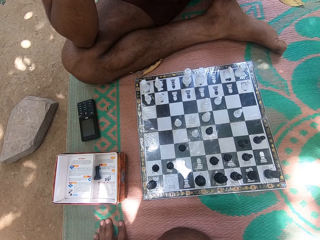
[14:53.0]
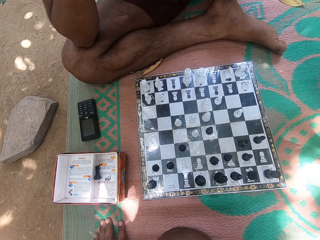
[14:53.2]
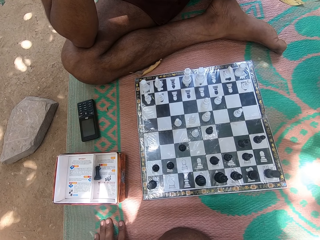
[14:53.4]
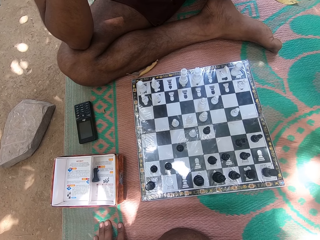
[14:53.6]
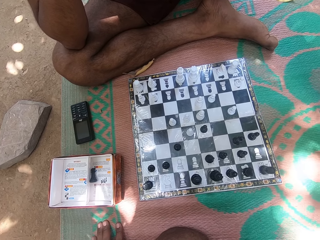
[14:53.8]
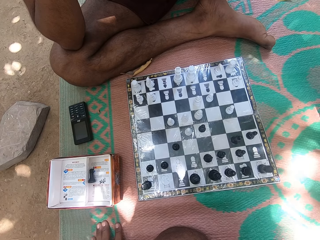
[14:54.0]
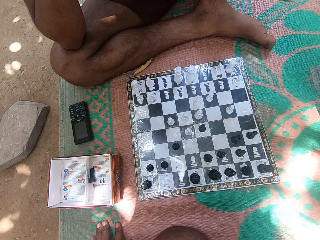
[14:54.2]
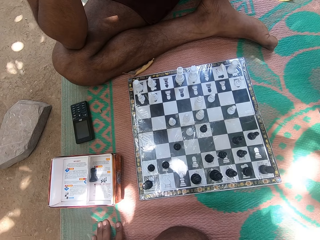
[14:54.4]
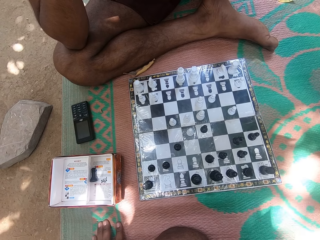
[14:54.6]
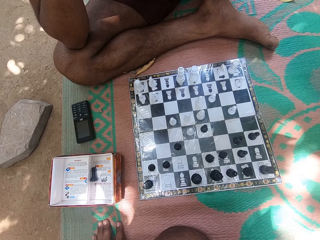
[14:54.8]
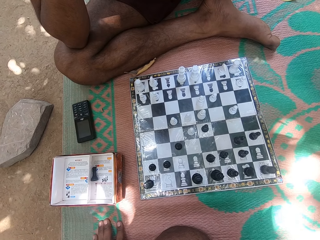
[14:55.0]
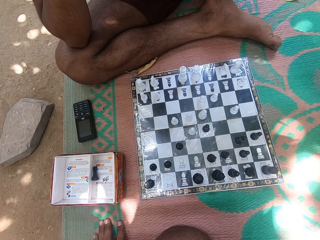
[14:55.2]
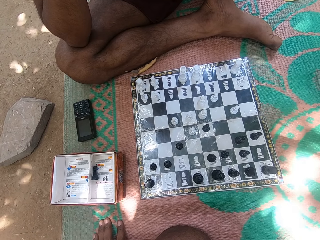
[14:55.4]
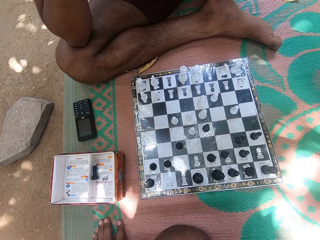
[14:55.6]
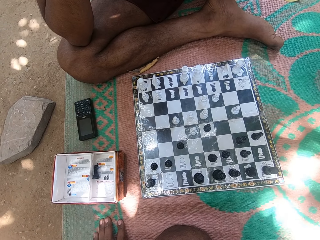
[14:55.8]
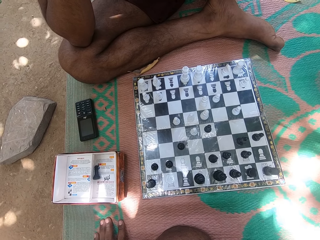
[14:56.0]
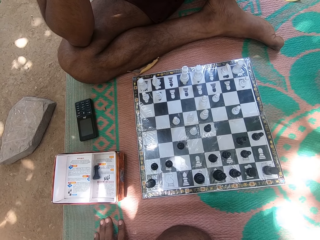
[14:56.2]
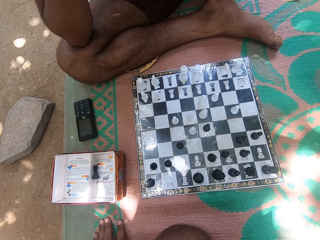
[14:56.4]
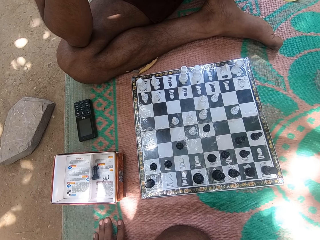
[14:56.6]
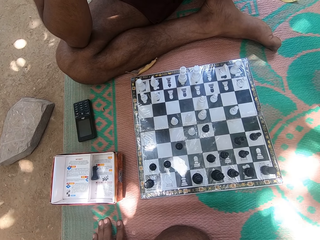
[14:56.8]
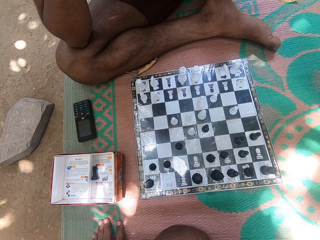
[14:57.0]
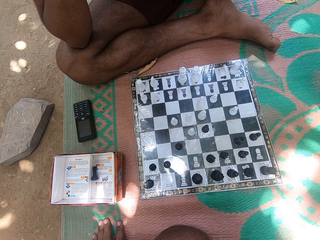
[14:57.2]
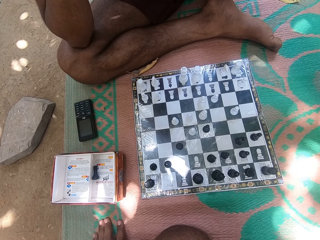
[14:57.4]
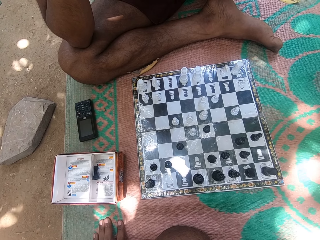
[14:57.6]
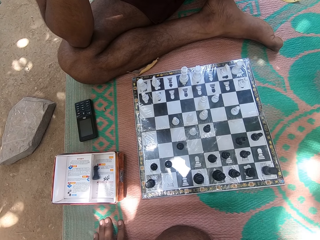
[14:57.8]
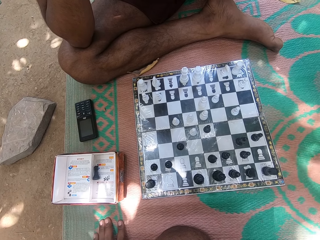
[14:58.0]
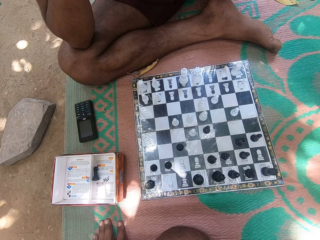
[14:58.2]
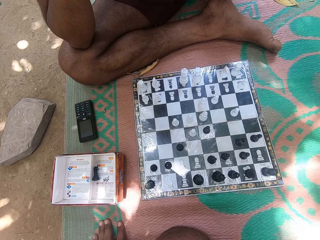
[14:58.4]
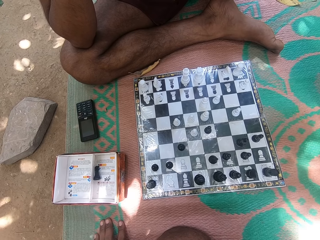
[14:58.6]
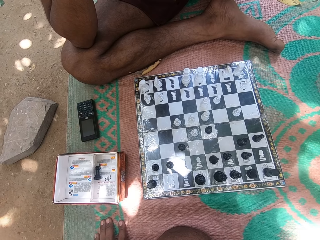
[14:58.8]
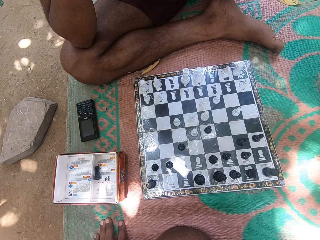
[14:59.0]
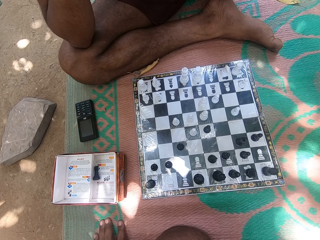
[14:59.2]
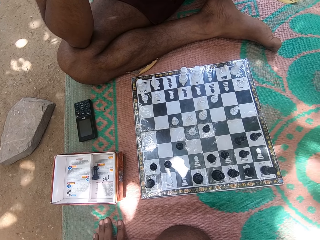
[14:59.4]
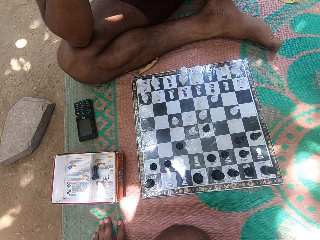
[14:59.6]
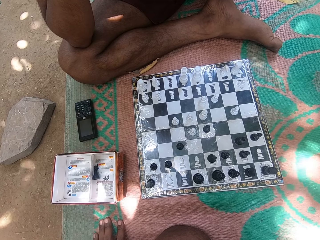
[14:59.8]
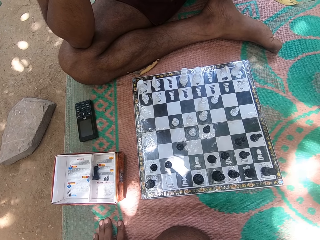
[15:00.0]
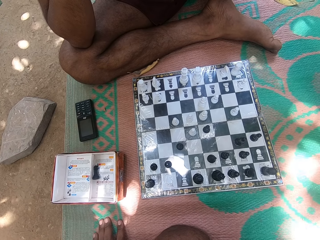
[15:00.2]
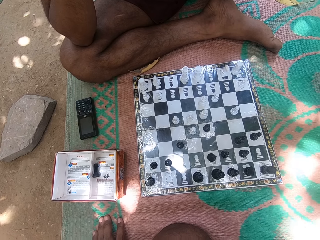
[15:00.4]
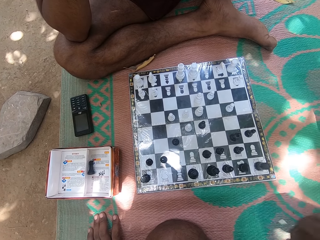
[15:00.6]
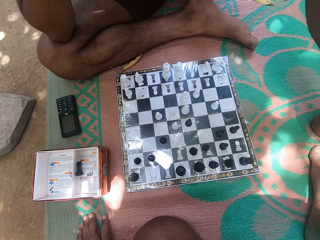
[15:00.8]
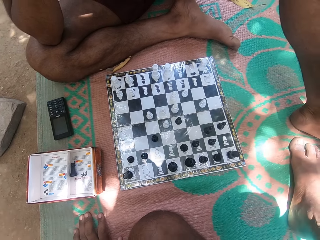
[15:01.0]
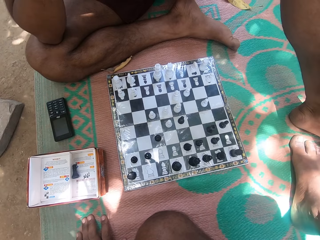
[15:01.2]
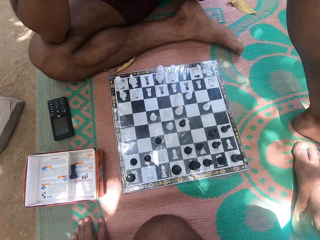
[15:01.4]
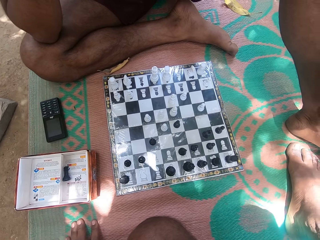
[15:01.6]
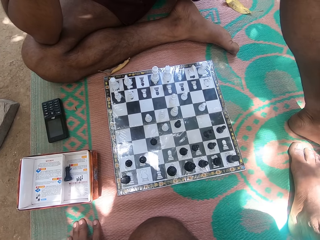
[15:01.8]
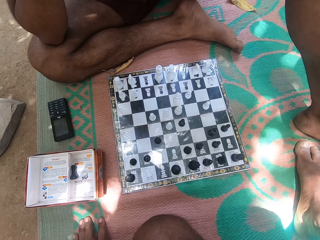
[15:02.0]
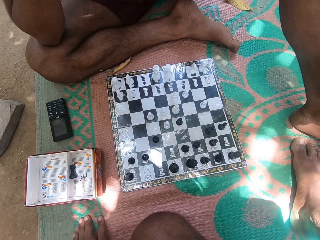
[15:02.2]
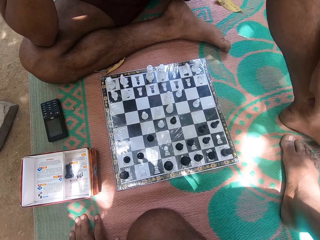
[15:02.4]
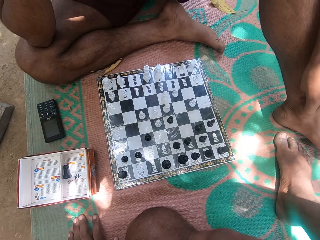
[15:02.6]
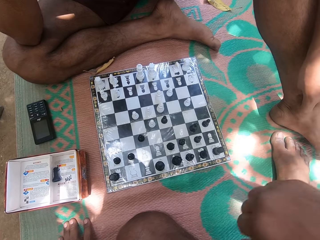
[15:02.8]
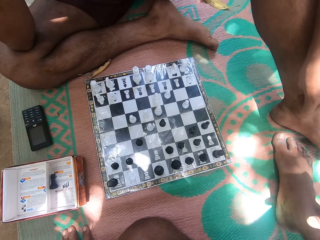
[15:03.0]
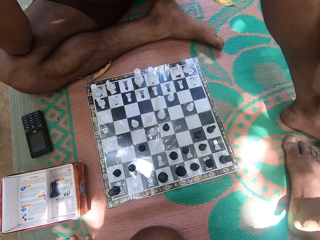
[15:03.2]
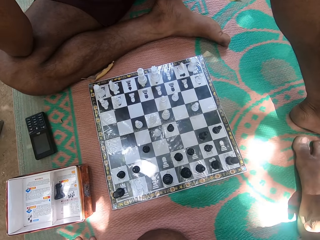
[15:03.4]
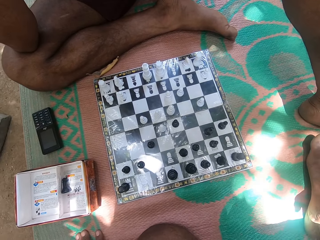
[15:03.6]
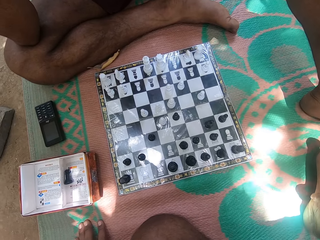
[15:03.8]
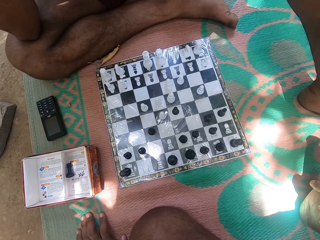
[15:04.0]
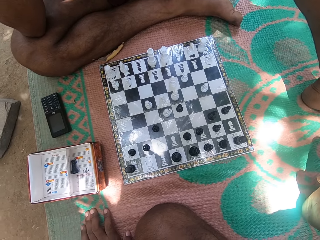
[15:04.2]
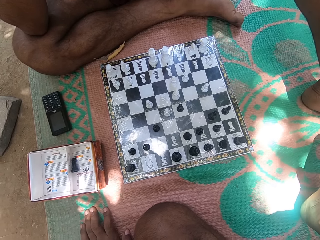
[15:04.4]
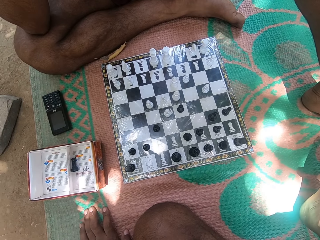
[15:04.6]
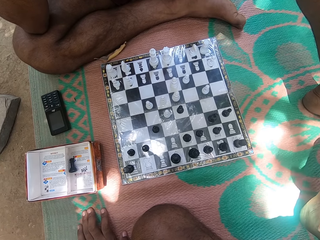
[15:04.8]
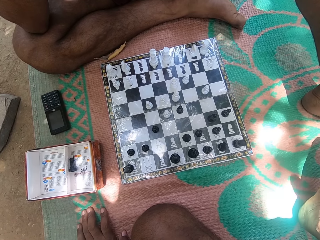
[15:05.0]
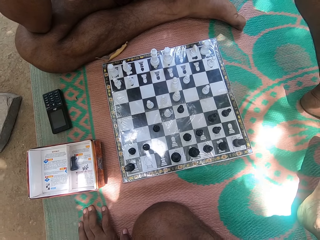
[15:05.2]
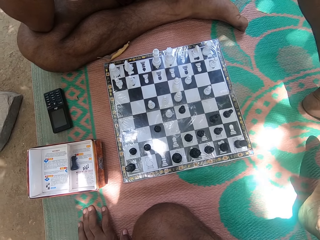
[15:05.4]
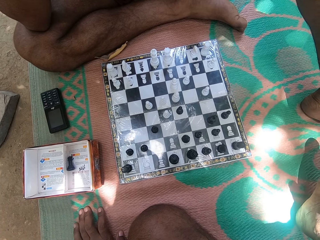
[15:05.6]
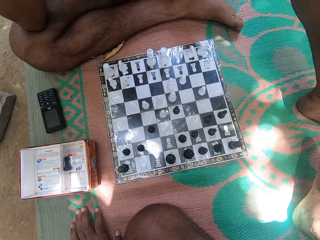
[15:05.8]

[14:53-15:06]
The camera wearer looks at the chess deck repeatedly. He touches his right leg and moves the right foot.

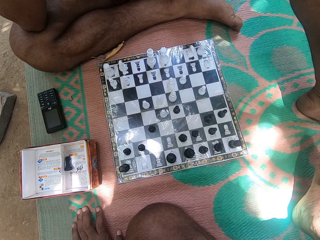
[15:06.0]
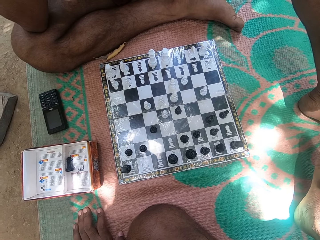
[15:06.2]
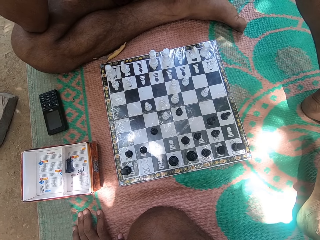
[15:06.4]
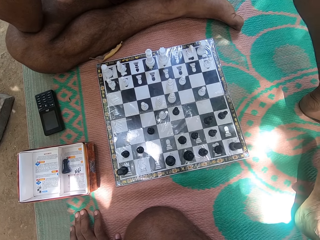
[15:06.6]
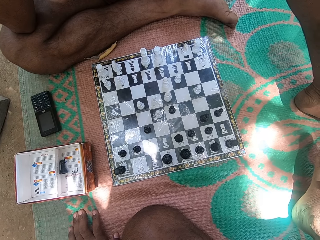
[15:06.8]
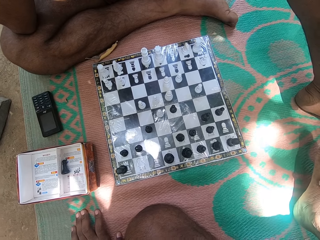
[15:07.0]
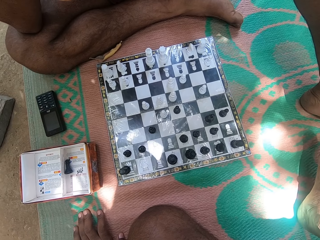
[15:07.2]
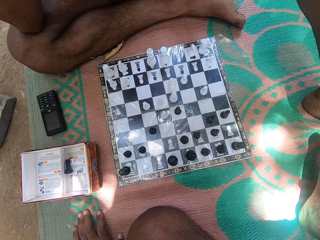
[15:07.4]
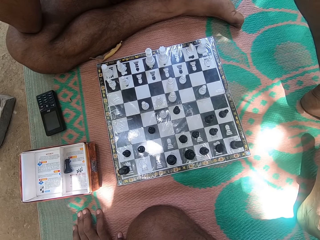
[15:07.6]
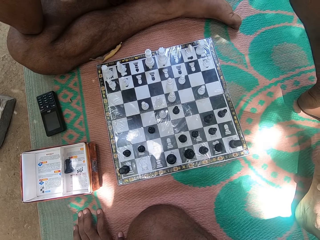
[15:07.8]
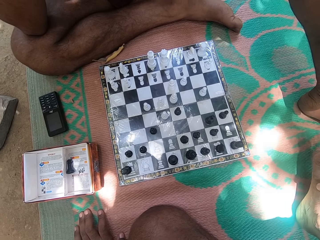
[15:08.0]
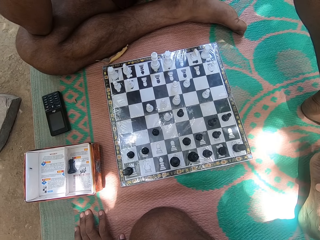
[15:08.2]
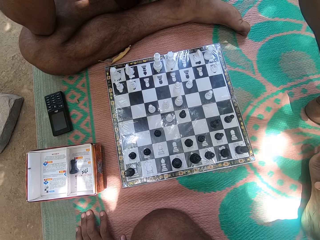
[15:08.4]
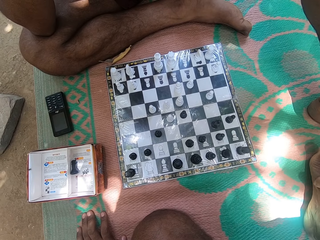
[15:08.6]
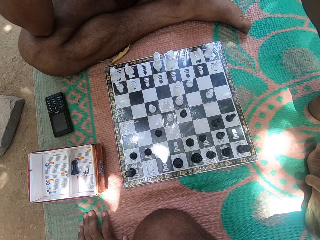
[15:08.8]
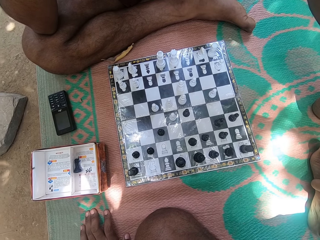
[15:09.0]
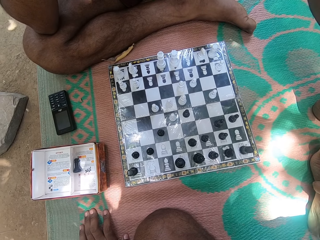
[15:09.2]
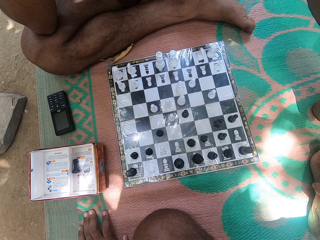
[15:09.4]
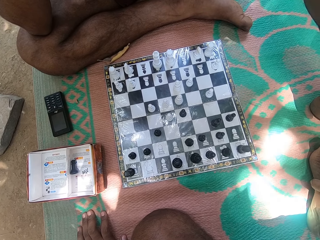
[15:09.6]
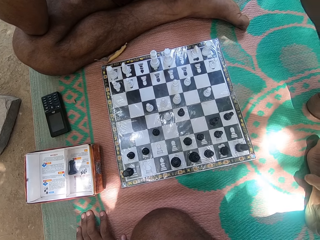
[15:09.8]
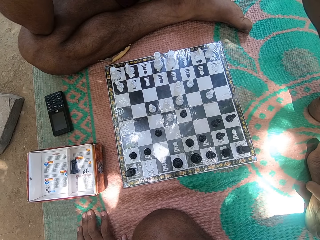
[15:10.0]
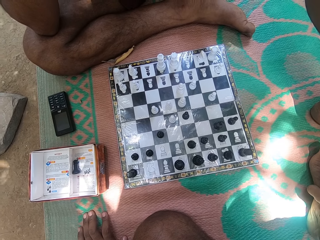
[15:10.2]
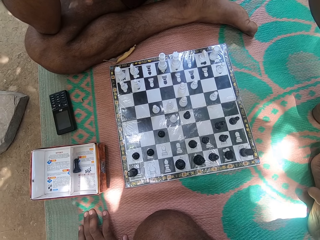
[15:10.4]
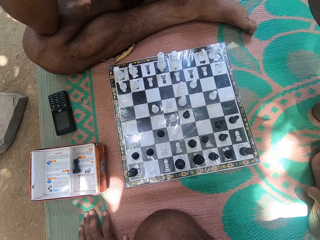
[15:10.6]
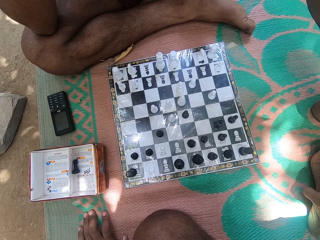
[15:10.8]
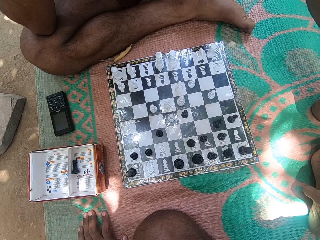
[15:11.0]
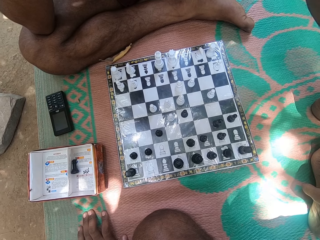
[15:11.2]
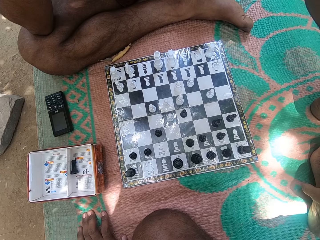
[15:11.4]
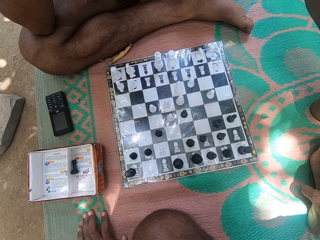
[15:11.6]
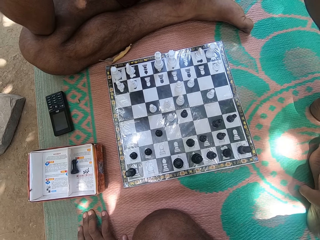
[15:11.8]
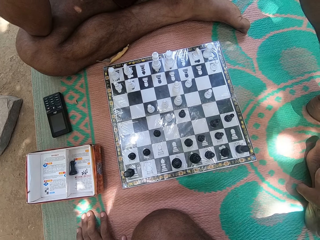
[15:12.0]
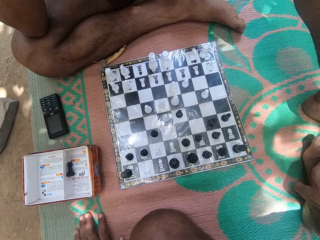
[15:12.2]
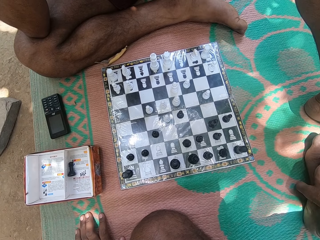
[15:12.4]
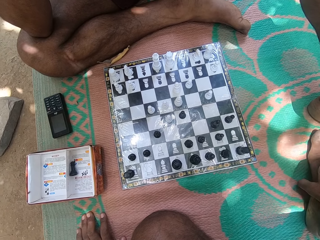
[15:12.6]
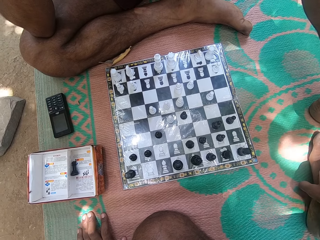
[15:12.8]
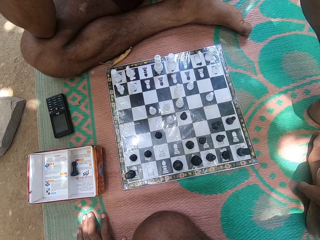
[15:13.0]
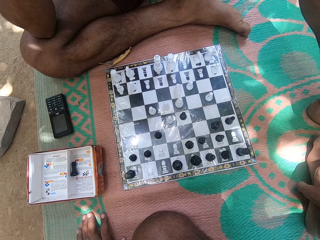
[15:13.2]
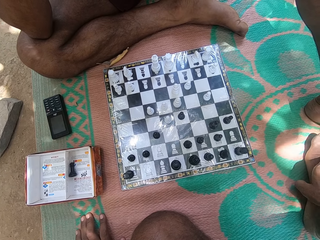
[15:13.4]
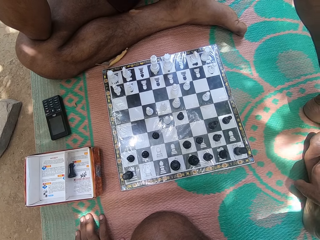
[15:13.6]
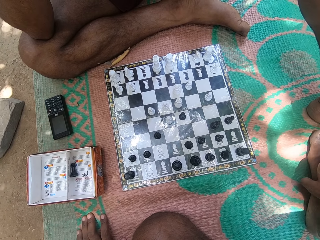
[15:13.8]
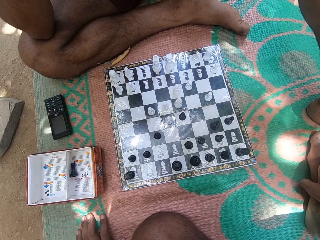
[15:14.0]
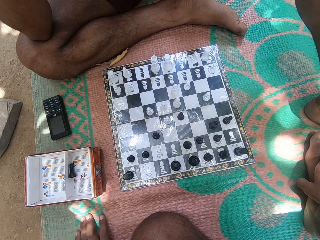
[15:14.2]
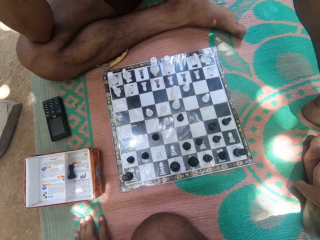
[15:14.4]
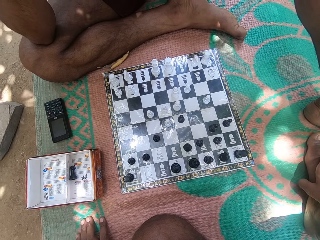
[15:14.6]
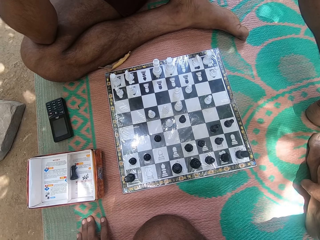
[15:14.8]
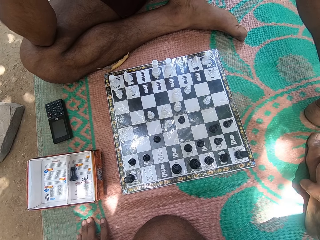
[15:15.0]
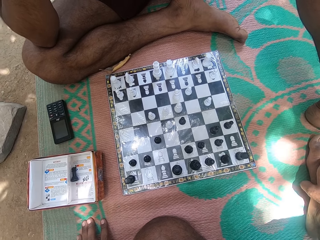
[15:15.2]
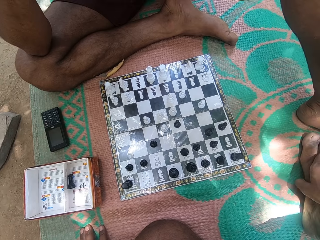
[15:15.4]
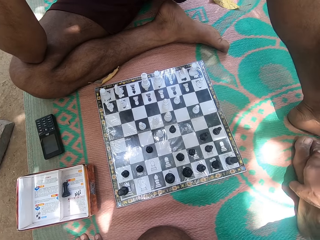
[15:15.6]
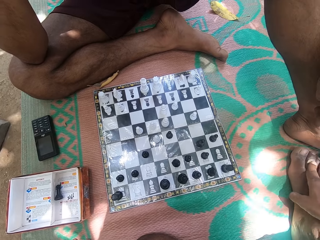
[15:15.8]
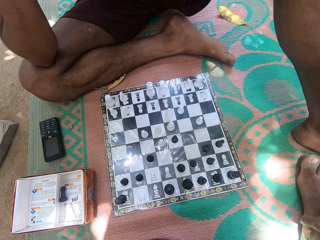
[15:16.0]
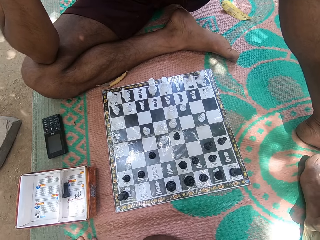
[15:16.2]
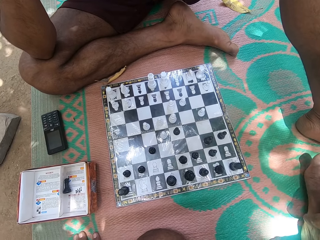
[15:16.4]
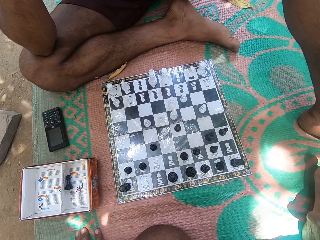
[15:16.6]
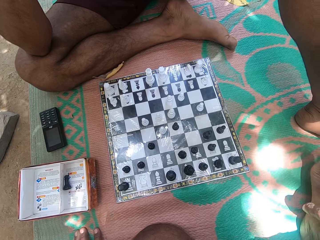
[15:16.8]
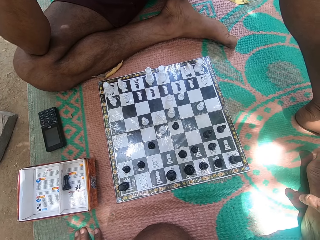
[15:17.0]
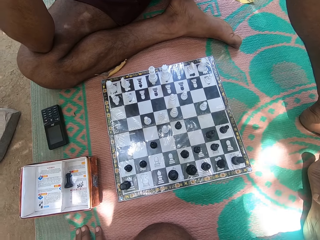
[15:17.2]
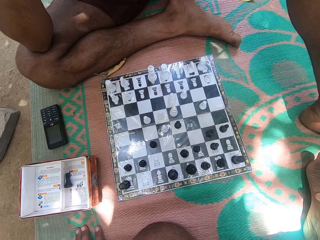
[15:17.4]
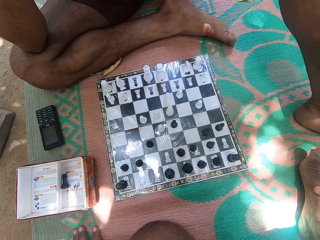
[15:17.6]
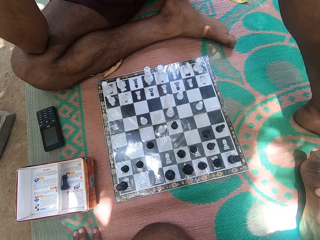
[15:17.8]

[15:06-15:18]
The camera wearer looks at the chess deck repeatedly. They interact with the person. They look at the chess deck.
